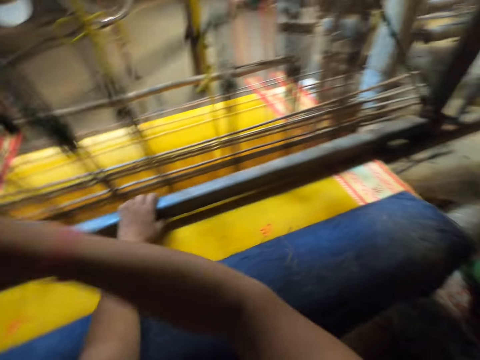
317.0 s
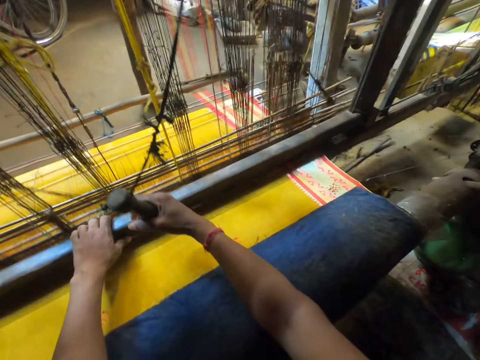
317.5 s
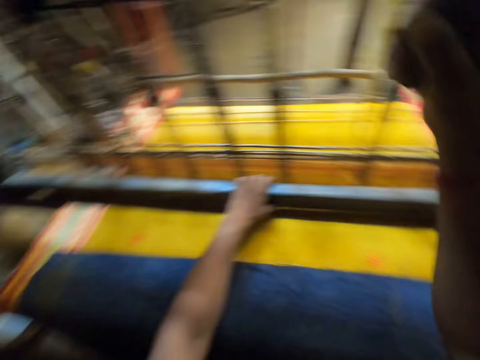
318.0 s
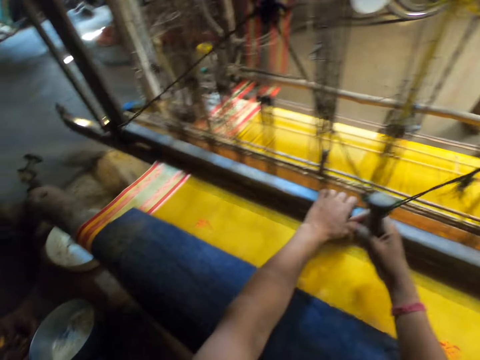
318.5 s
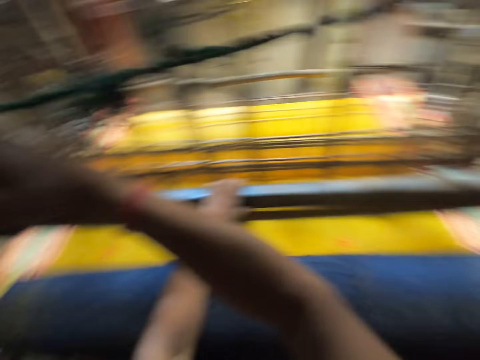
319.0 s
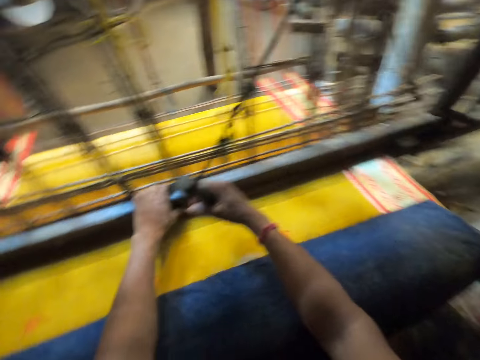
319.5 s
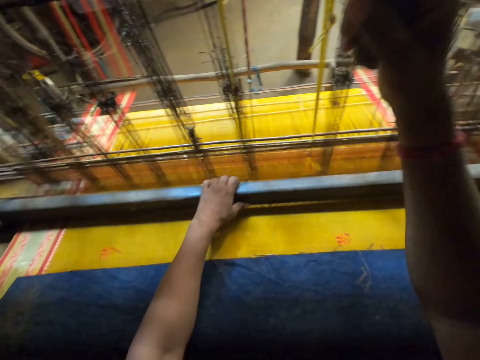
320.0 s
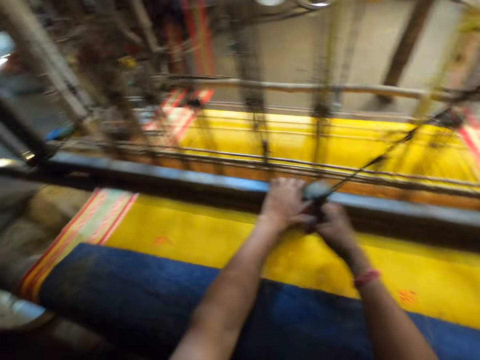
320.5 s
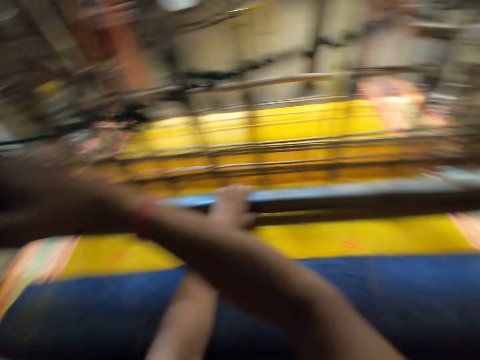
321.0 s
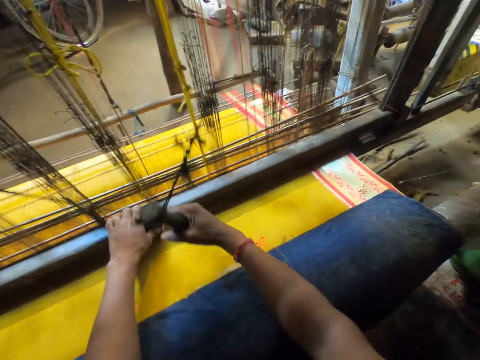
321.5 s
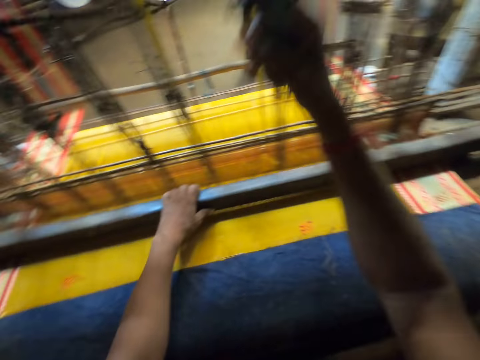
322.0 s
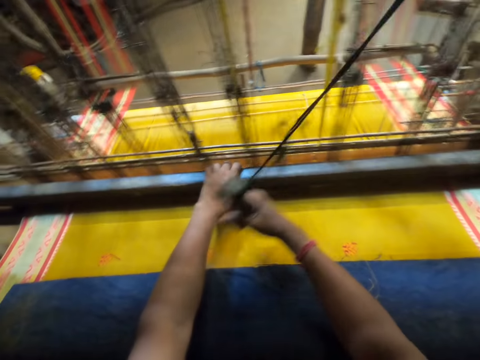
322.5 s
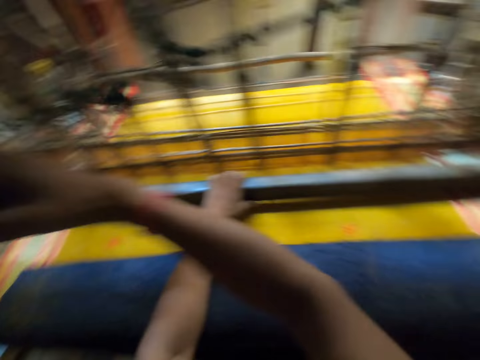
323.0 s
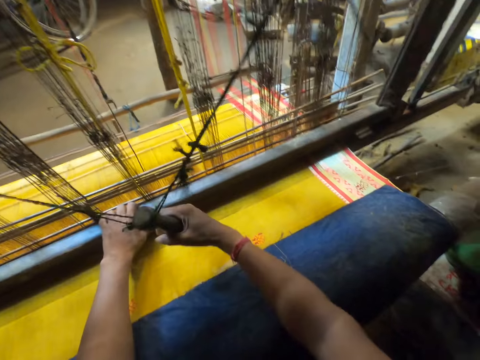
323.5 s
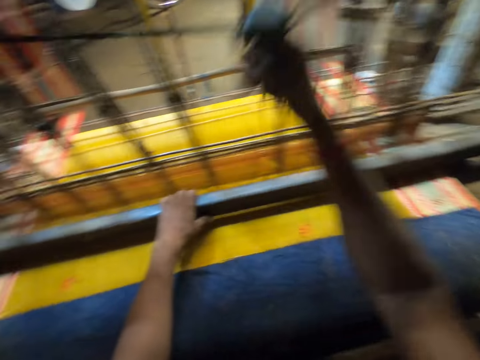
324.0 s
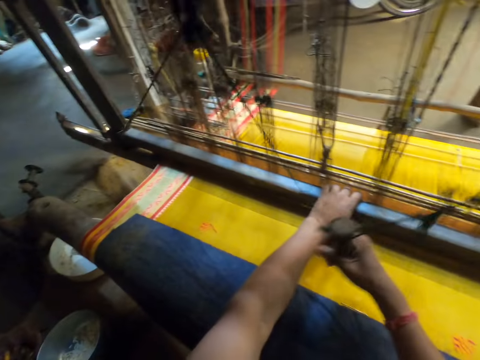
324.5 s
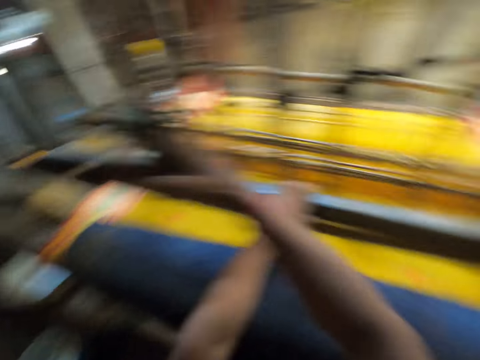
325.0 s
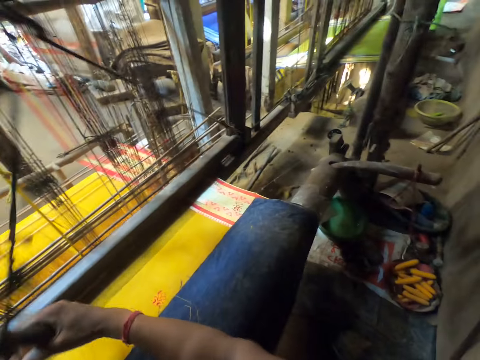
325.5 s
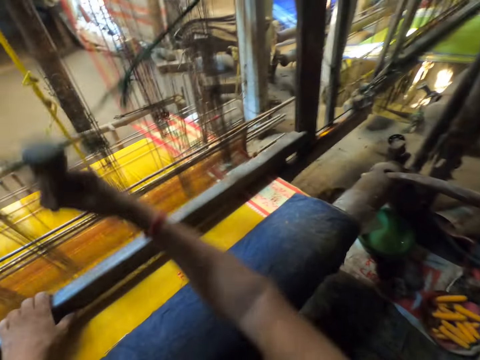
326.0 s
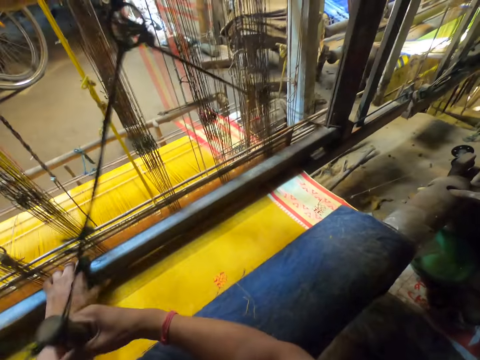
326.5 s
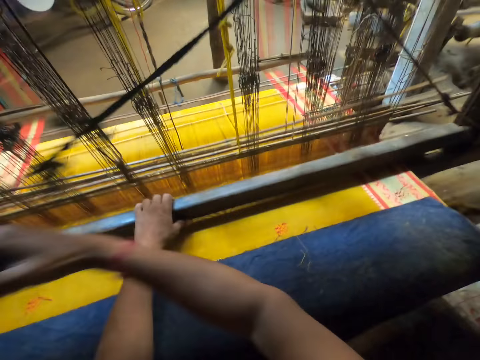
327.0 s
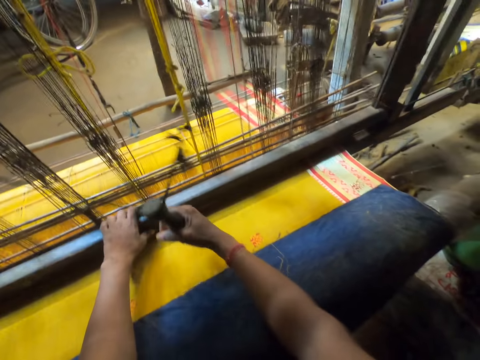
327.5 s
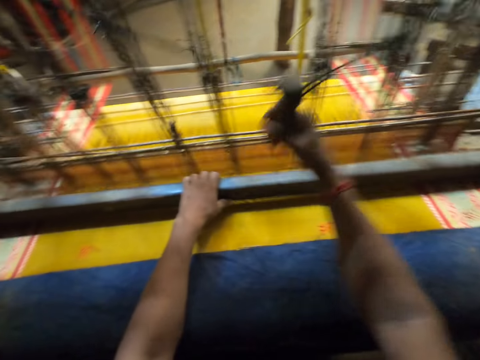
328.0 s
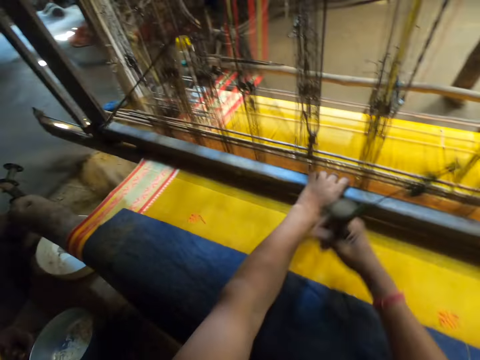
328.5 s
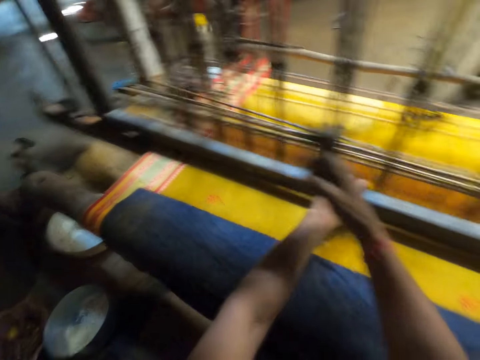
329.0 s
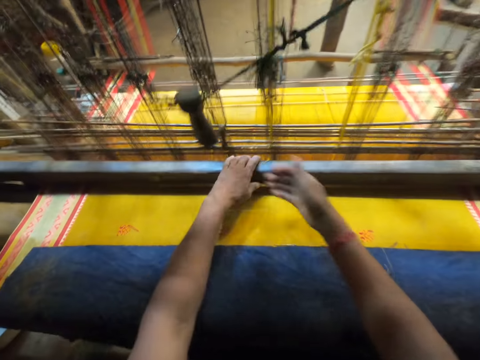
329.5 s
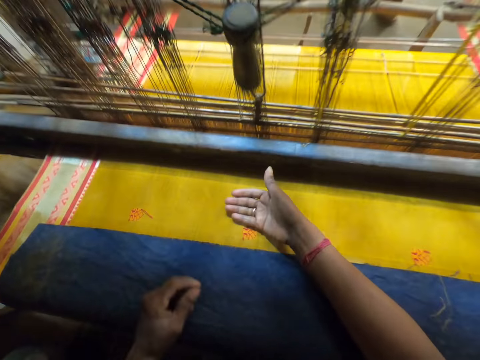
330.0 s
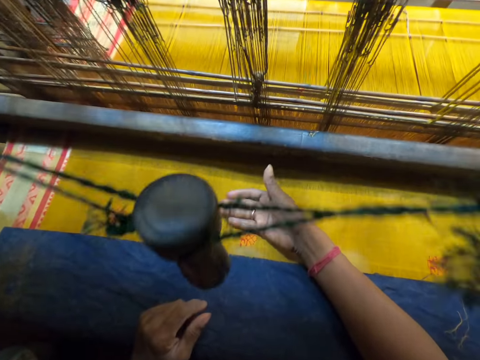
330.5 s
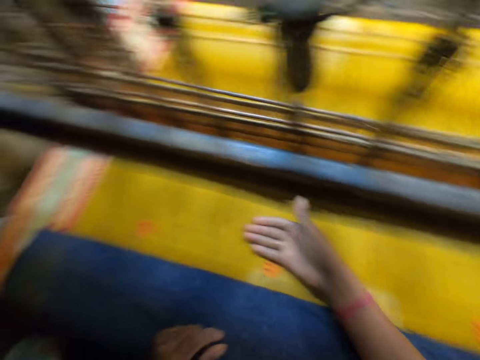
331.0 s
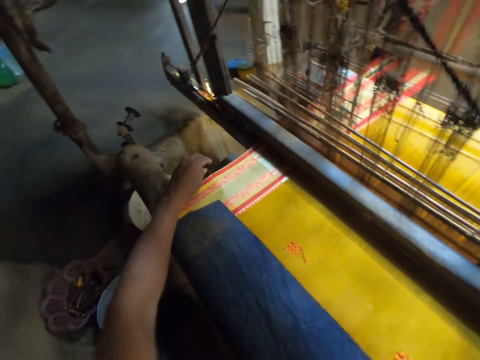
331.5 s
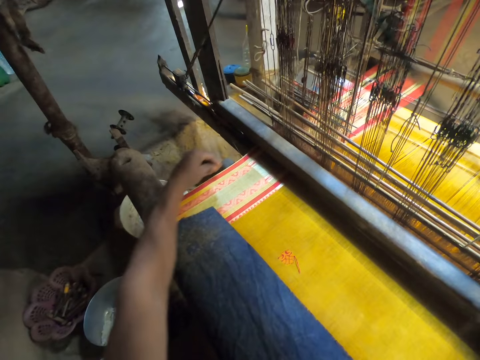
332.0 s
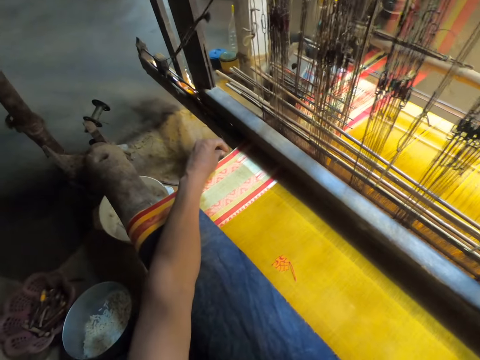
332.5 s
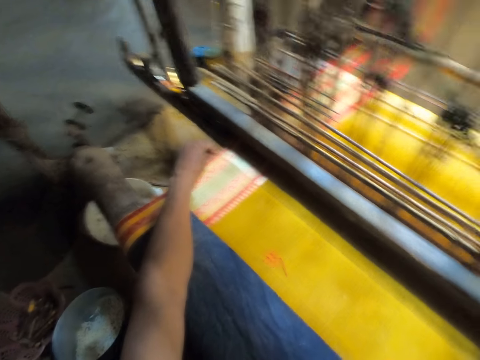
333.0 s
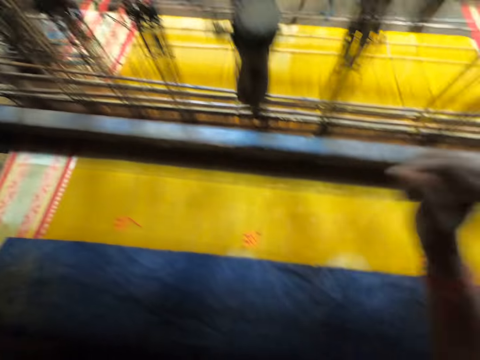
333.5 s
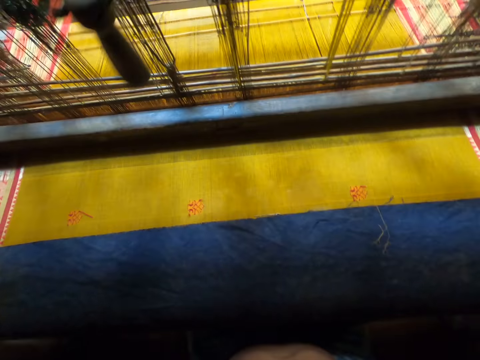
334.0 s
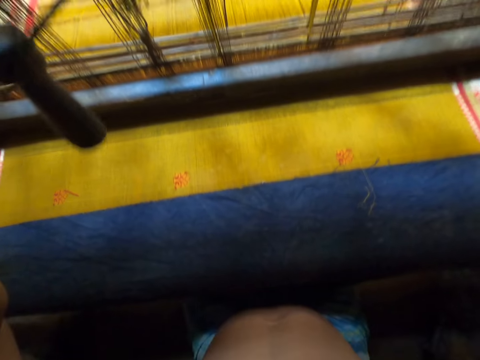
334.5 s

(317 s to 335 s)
The camera wearer places his hands on the handloom. He stops to sew. He moves the handloom shuttle with his left hand. A woman interacts with the camera wearer. The camera wearer touches something.

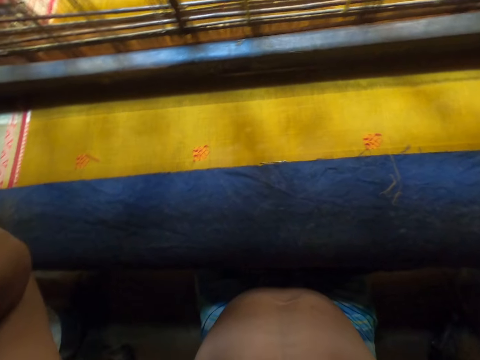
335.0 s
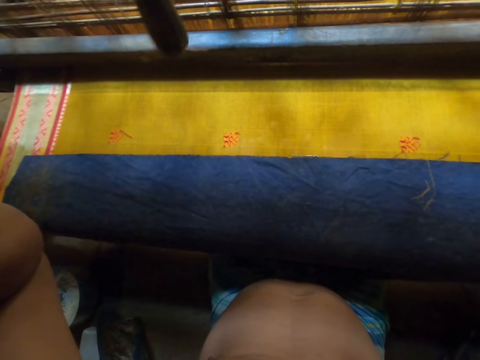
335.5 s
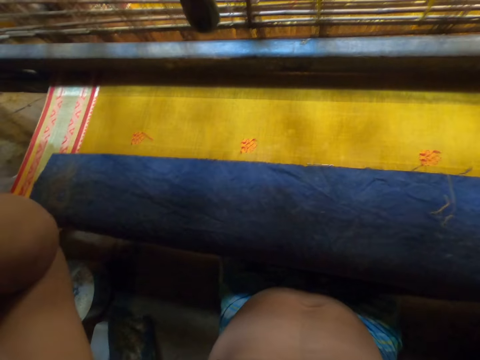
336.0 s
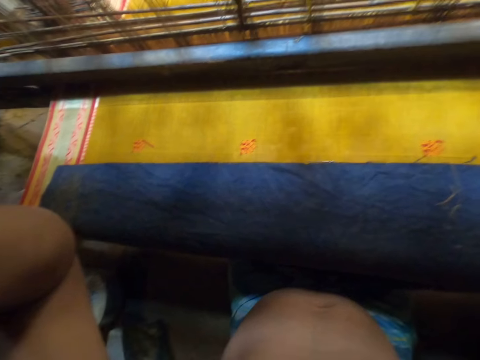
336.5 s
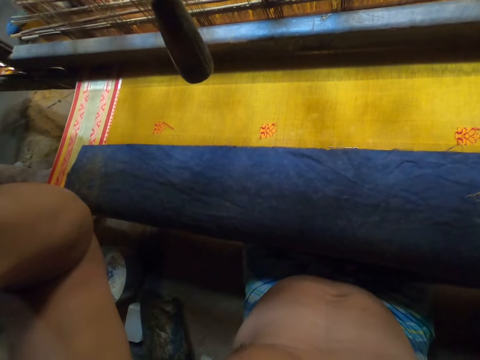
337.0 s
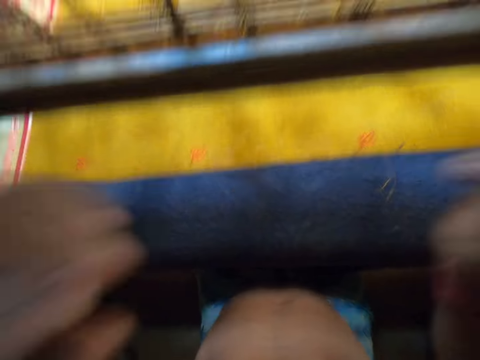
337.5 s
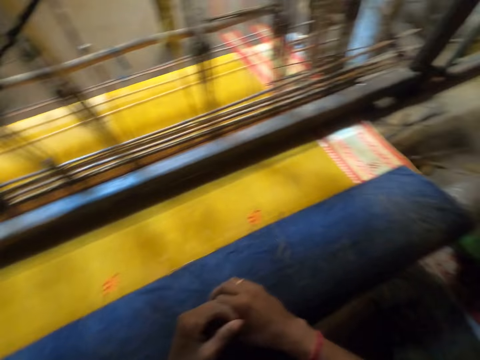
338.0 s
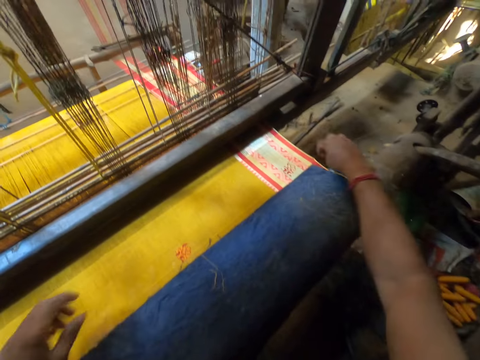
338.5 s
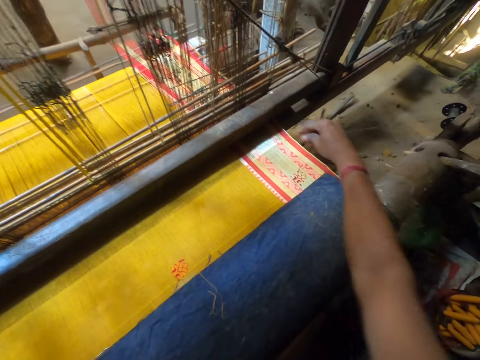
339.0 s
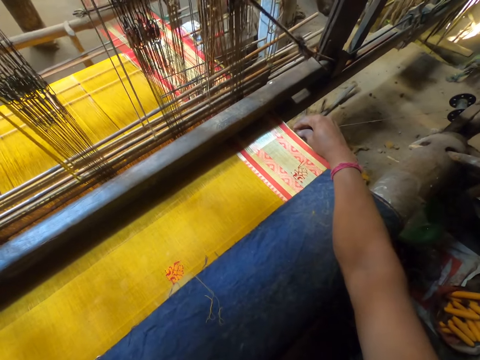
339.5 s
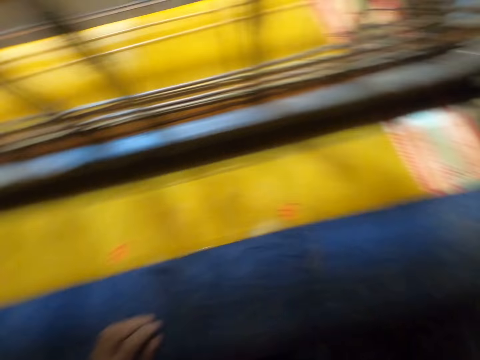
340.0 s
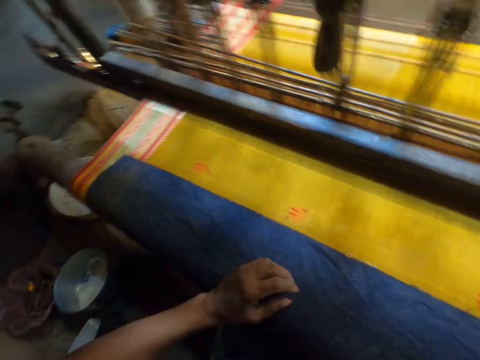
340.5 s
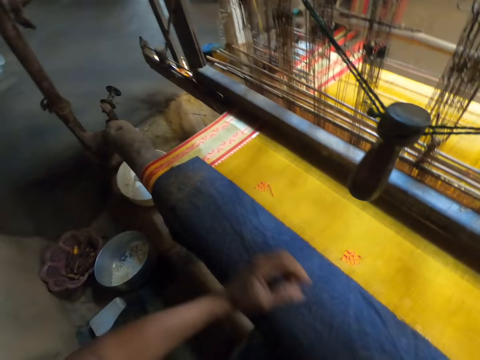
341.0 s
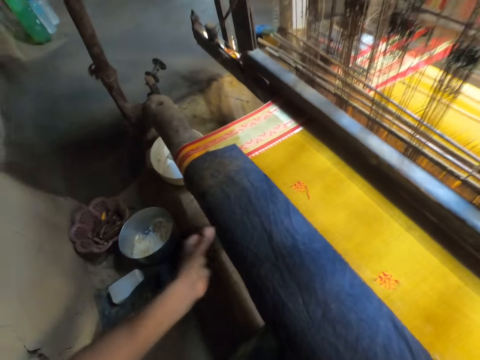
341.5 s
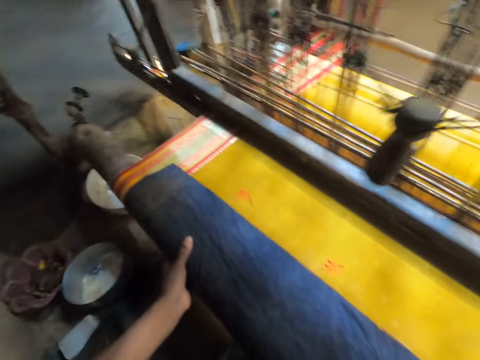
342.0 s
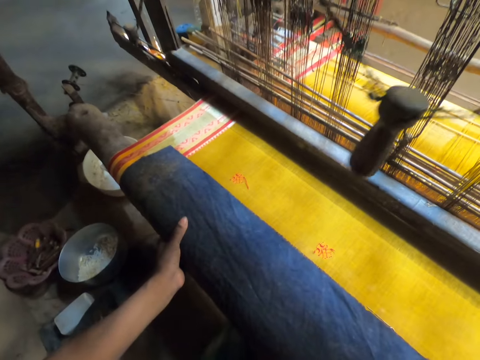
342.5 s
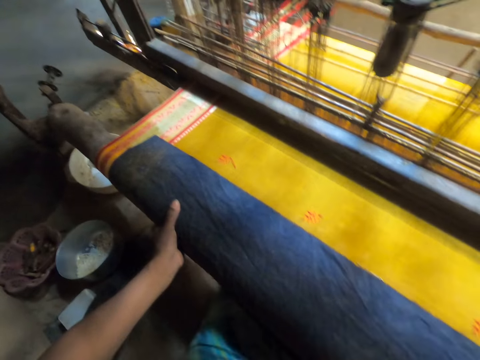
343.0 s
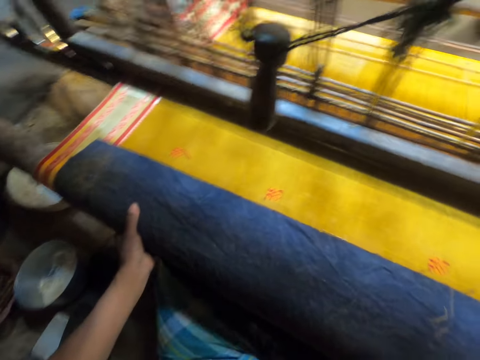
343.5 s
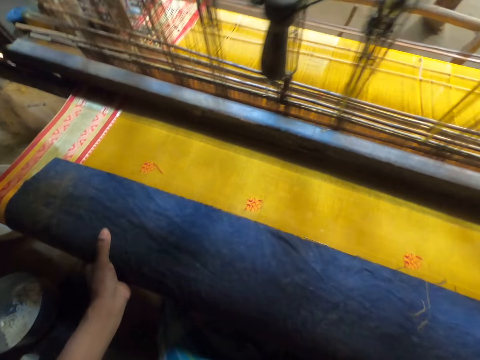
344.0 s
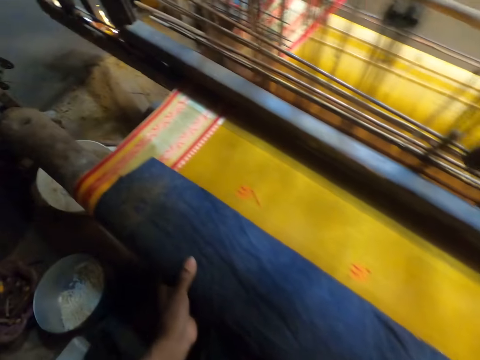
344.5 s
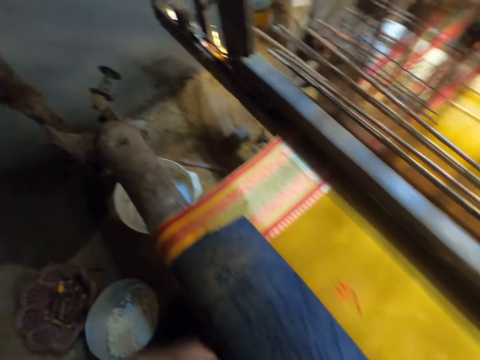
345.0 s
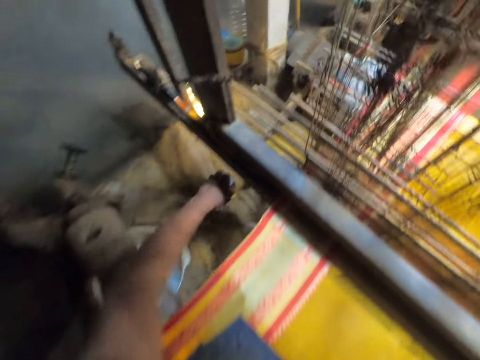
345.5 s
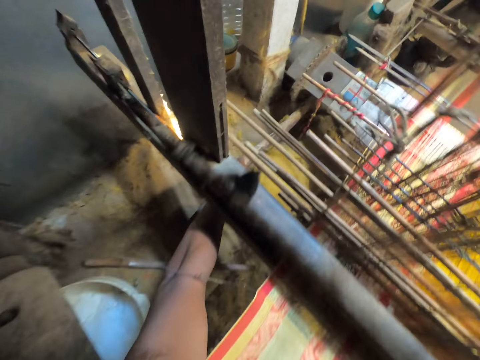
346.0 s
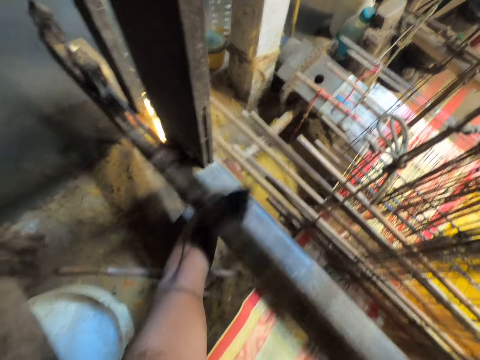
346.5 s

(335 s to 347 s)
The camera wearer touches the camera while talking. He places his hands on the handloom. He moves the handloom lease rod with his right hand. He touches the kikoi.
